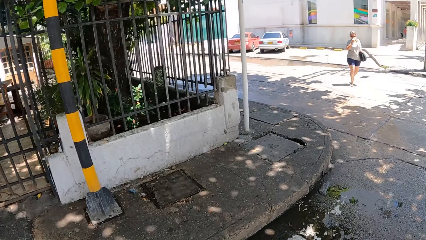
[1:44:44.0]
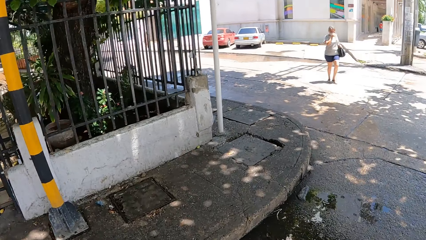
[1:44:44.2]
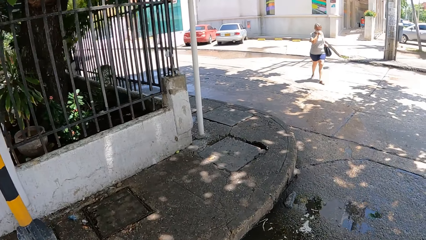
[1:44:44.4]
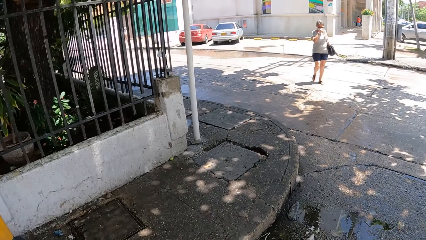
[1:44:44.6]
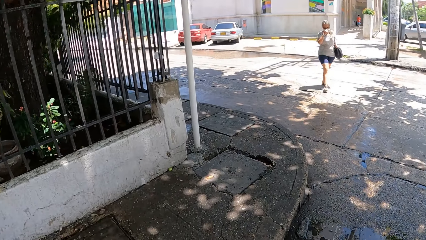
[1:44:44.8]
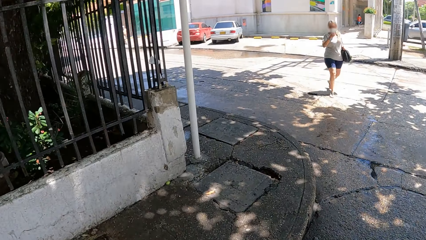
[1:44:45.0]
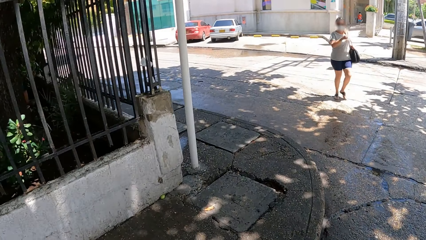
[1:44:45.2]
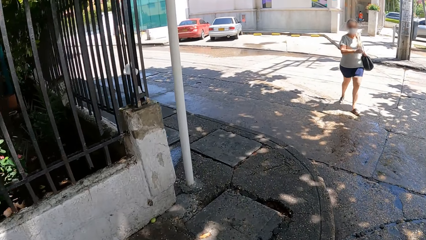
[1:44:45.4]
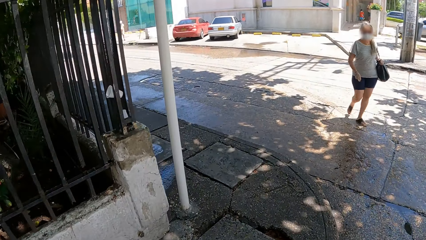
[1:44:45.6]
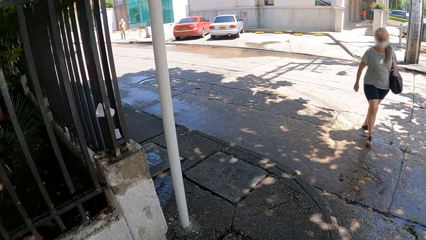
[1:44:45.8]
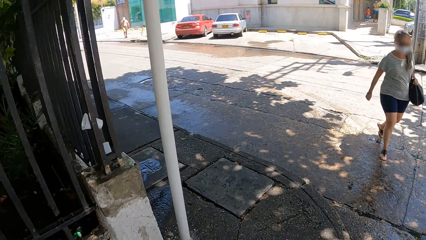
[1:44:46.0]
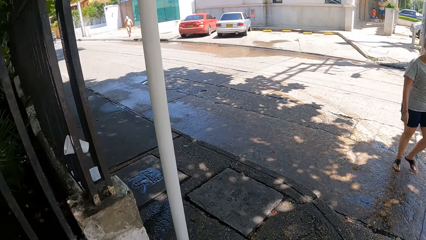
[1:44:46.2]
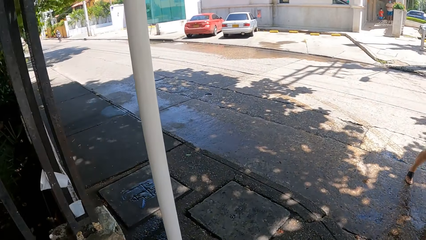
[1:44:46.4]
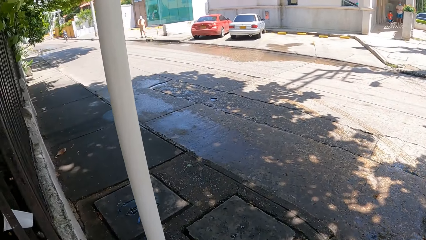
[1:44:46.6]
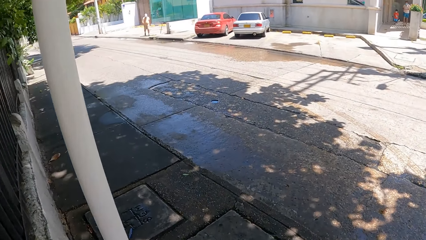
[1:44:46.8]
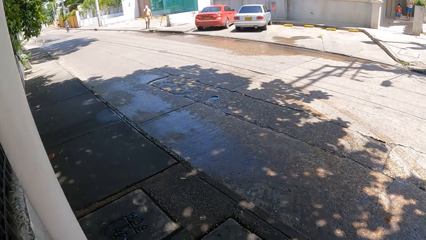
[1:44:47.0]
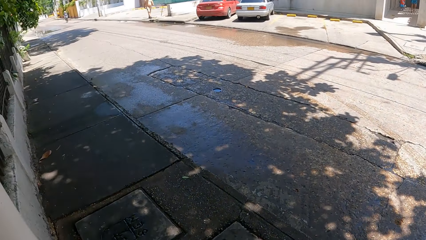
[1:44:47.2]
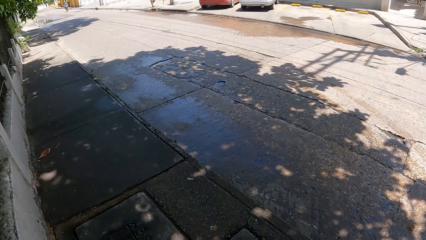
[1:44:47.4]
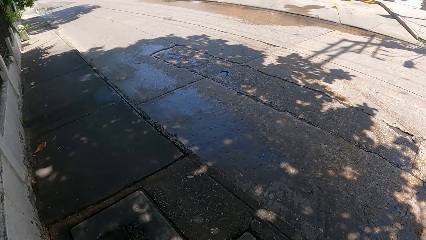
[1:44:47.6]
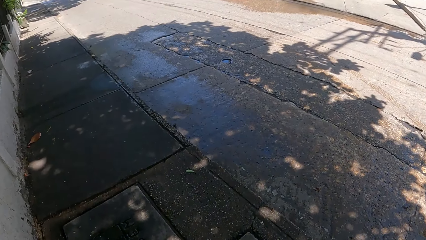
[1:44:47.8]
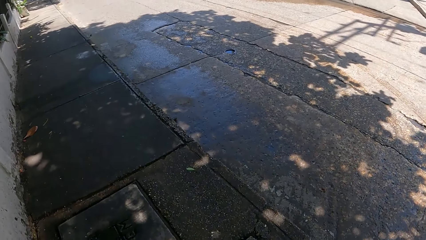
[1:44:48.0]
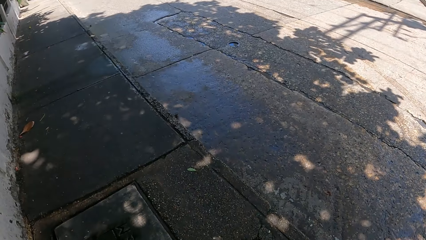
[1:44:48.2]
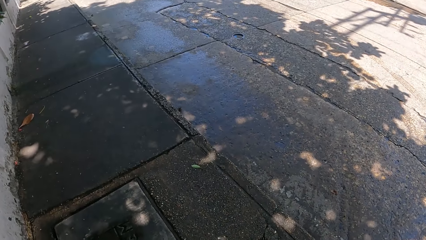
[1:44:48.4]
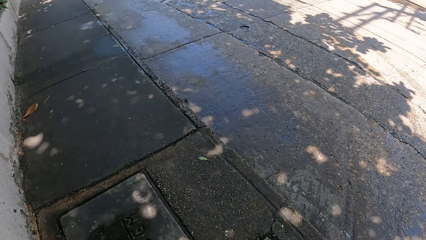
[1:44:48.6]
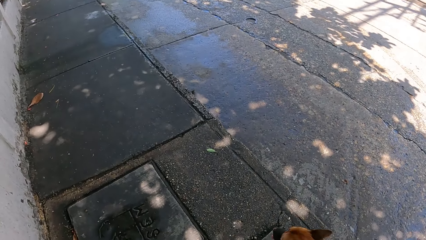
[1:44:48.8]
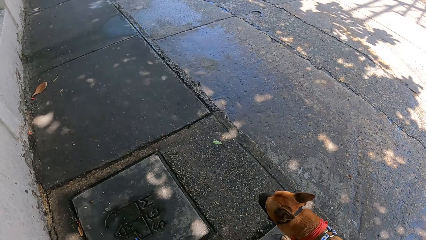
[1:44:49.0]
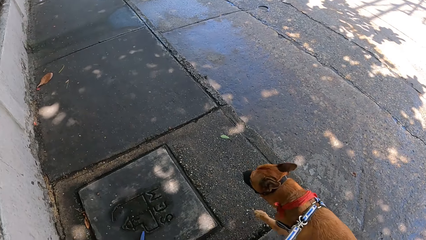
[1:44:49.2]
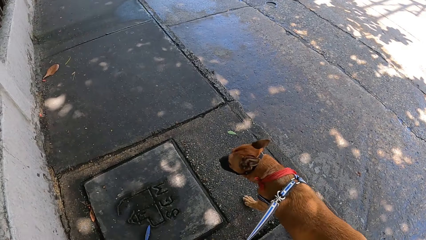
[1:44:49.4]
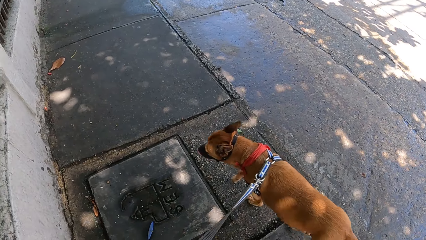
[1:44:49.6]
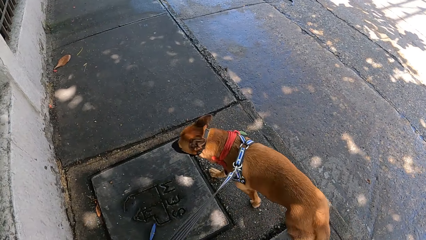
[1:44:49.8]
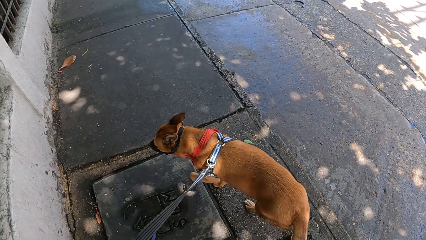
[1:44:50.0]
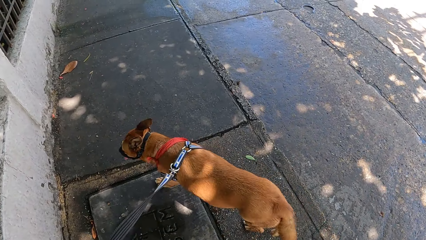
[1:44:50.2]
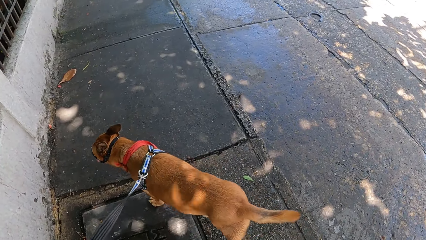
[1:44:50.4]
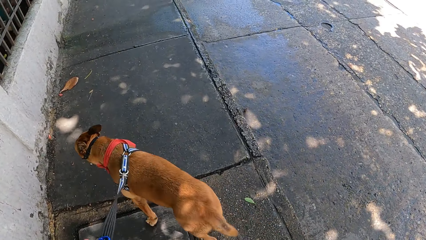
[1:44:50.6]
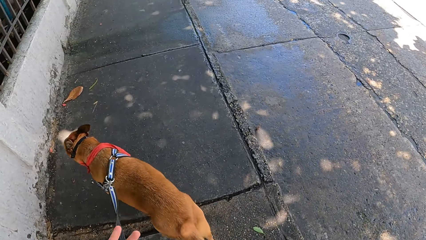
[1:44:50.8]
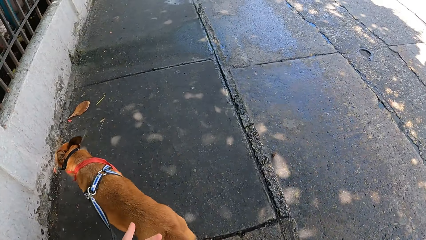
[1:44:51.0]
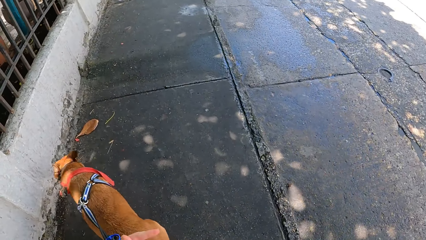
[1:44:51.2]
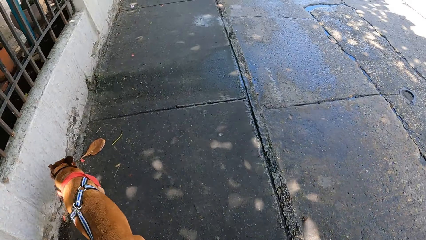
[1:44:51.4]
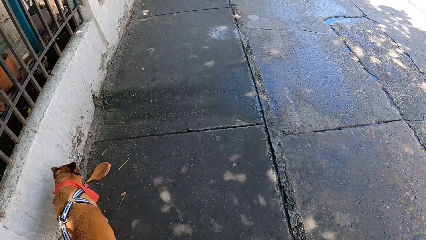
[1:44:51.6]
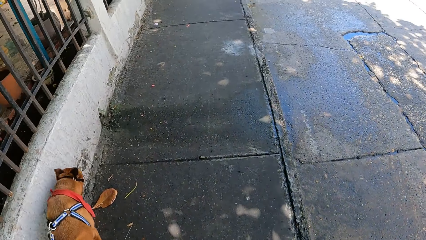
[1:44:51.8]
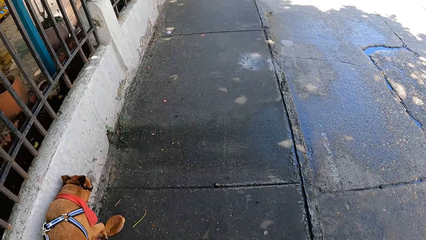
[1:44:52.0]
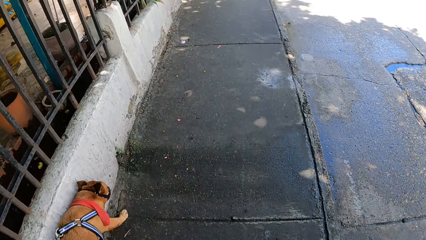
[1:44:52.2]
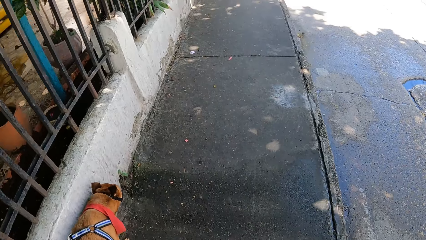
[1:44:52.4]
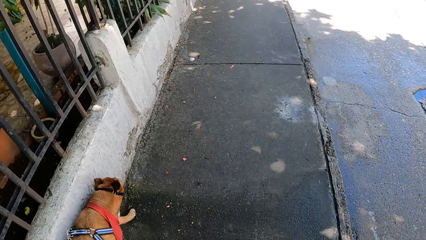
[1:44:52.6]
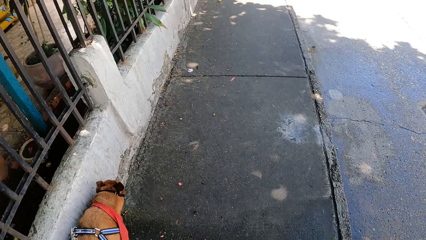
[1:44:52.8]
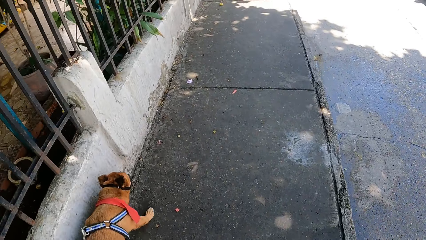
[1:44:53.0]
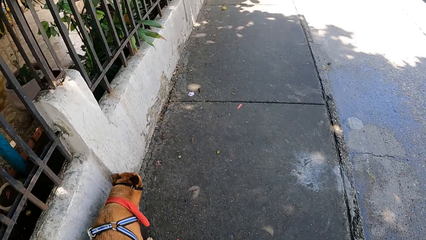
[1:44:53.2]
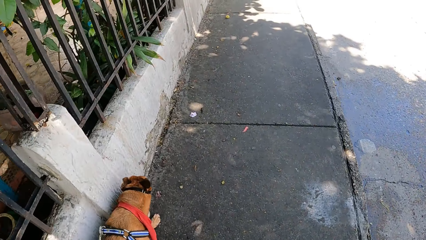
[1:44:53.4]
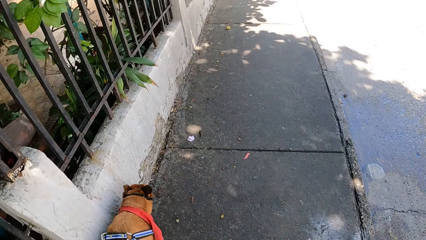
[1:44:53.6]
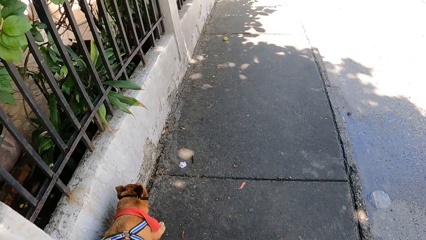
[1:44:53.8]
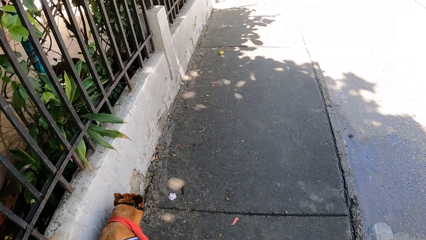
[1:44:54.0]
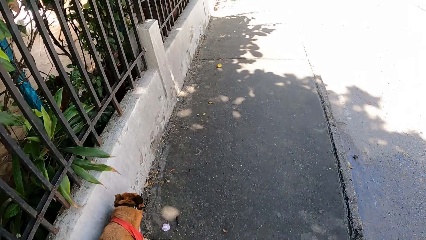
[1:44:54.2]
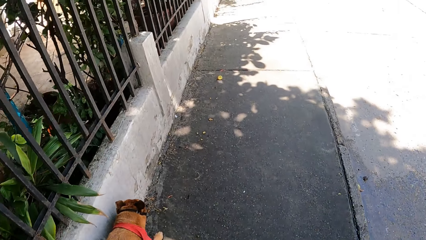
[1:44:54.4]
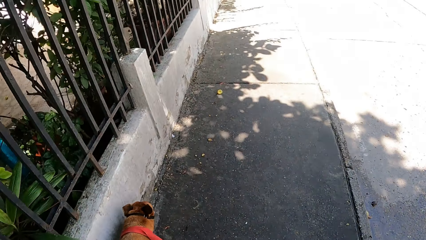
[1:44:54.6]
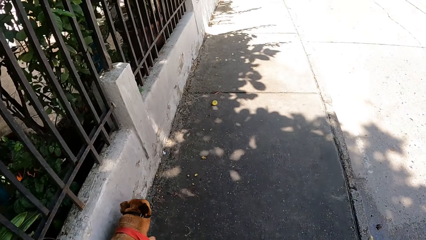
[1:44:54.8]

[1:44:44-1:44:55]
The camera wearer walks the dog. They hold the dog by its leash.

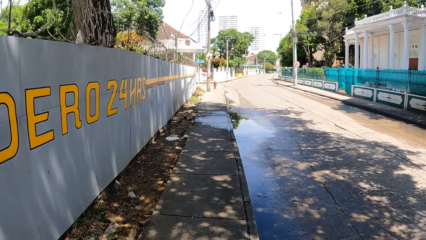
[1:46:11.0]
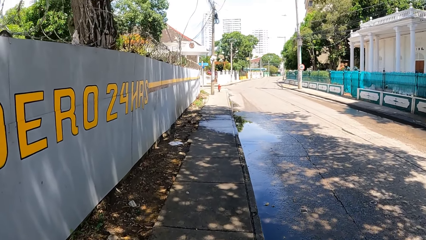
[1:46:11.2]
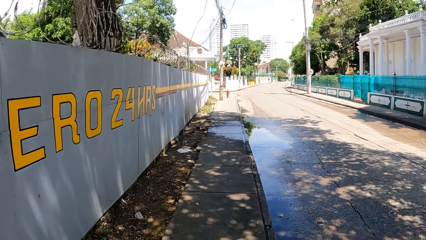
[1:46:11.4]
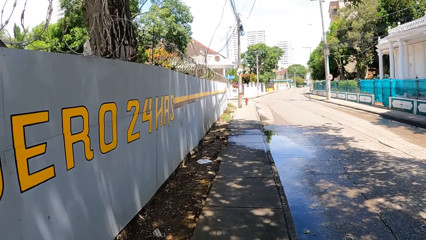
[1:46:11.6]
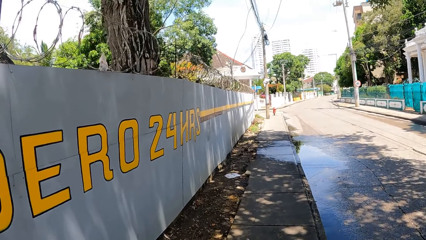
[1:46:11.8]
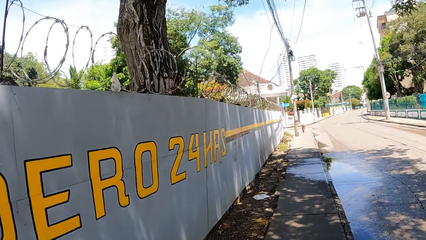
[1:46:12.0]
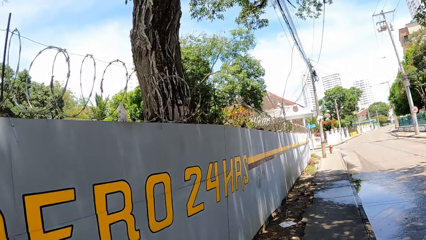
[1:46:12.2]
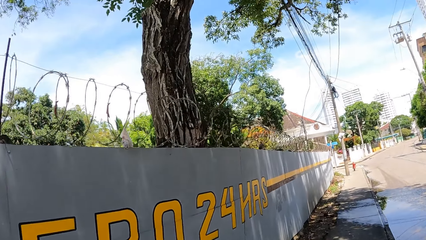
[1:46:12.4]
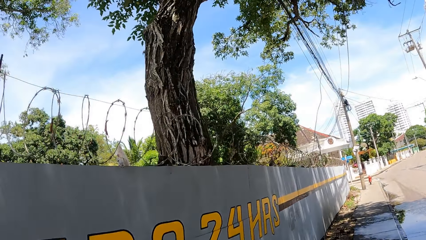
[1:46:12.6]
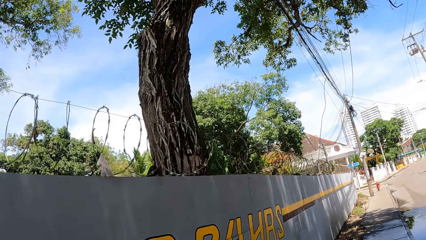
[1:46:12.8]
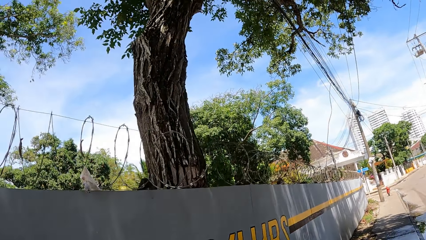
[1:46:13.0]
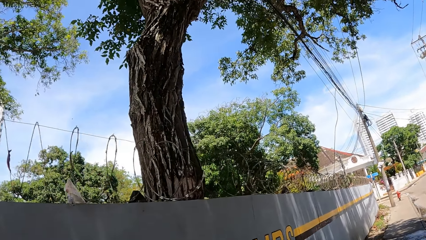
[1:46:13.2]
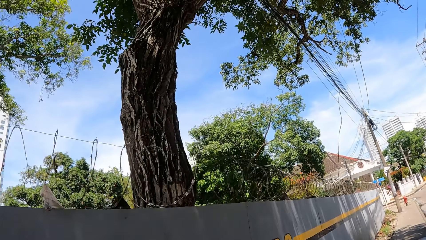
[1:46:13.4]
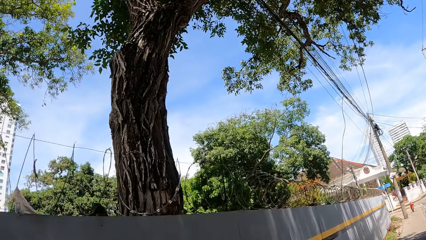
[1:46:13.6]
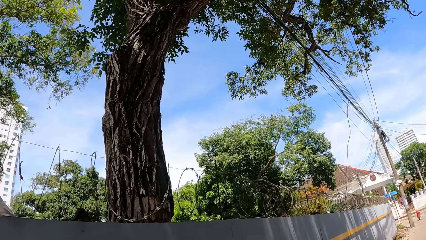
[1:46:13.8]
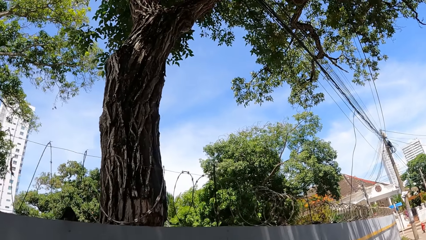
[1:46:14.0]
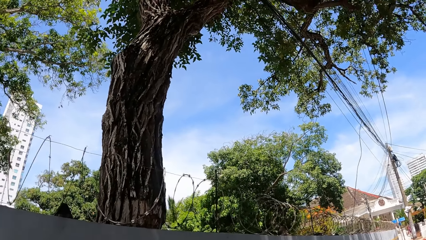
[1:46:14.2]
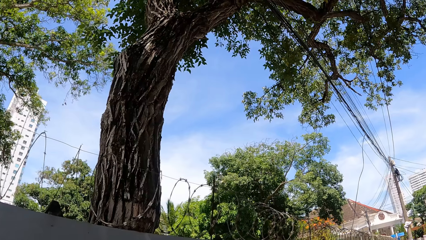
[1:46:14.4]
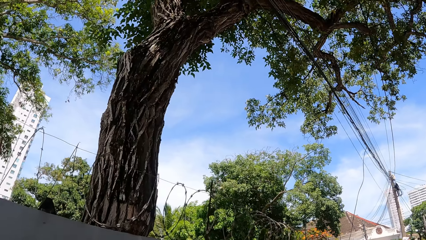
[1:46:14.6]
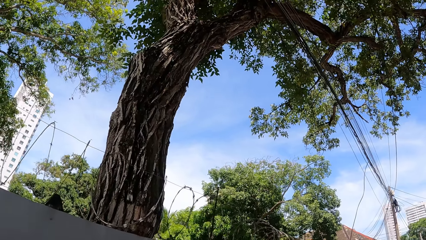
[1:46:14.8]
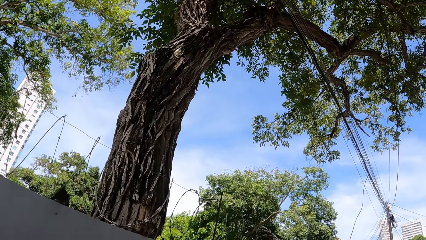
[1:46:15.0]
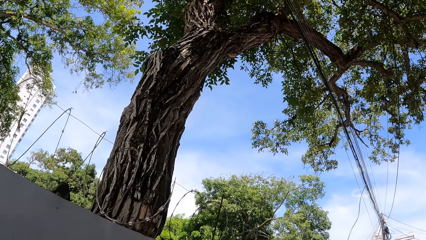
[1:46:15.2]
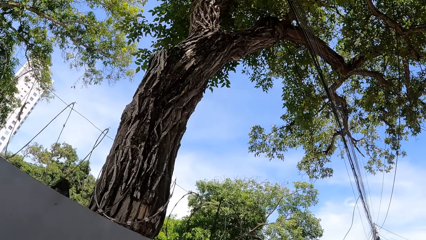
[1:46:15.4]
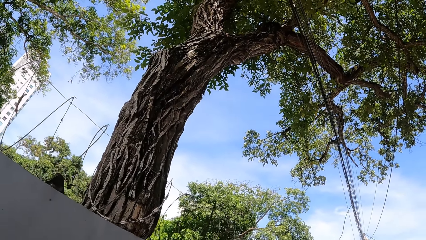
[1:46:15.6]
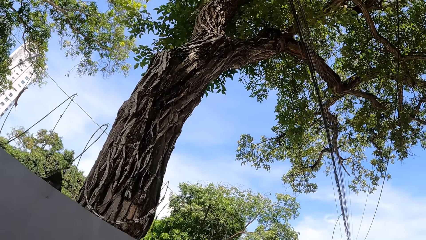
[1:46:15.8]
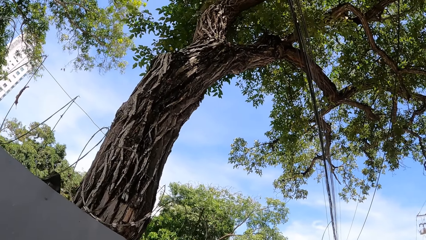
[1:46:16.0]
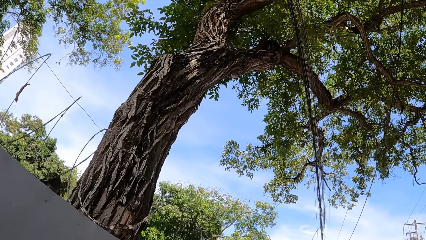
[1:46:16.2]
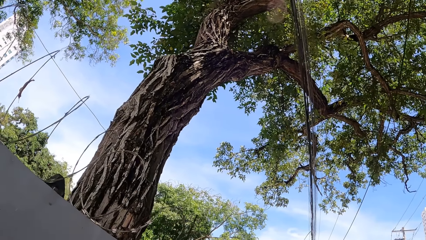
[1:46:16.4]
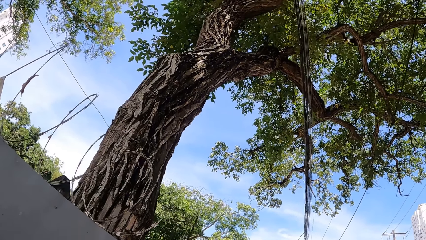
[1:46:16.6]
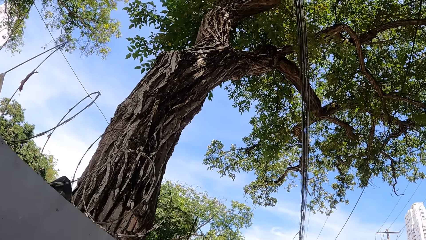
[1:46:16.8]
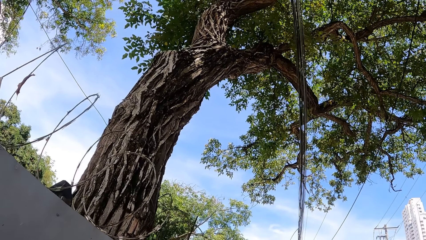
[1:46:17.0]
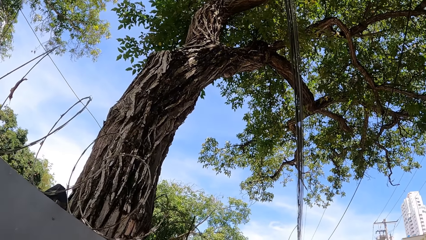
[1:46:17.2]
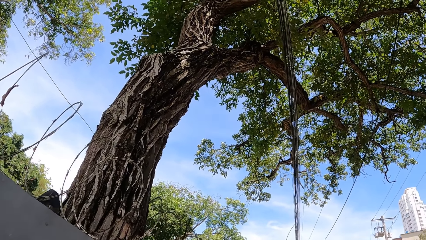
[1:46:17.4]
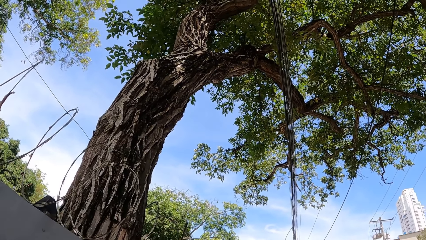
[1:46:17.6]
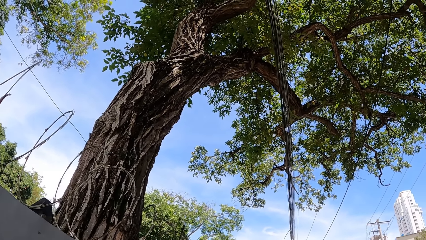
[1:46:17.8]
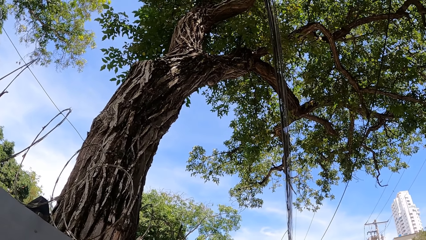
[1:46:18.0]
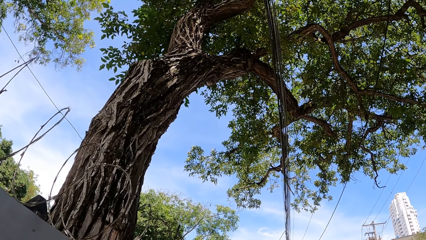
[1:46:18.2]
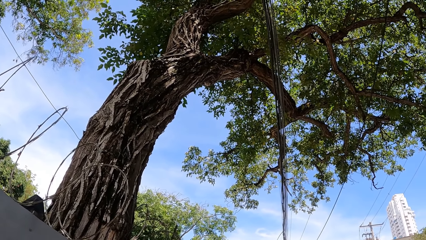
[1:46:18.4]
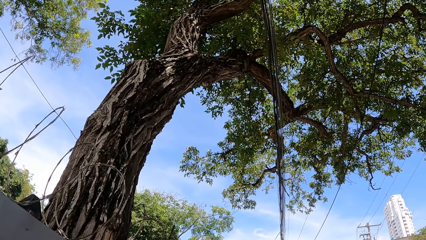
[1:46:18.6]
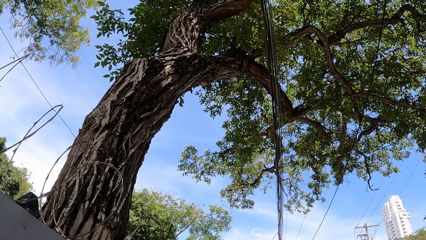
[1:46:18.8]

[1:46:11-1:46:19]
The camera wearer looks at a tree. They stop on the street.
